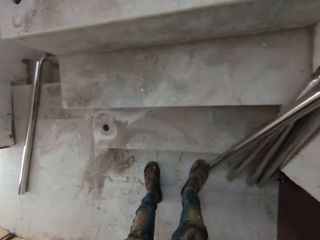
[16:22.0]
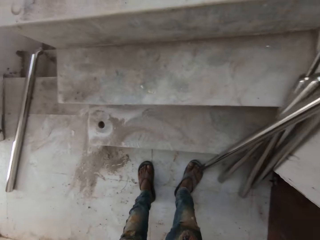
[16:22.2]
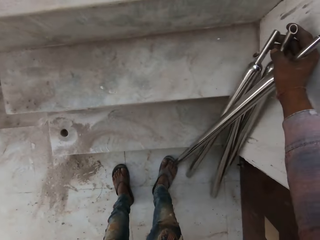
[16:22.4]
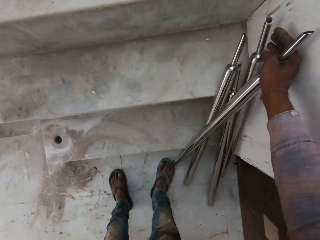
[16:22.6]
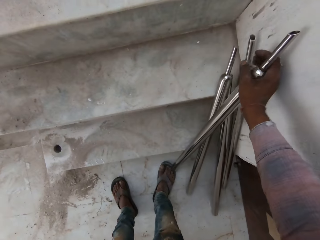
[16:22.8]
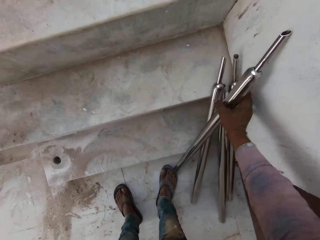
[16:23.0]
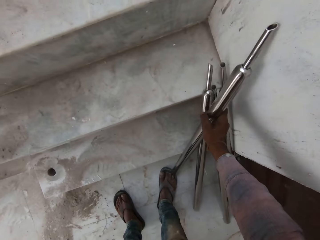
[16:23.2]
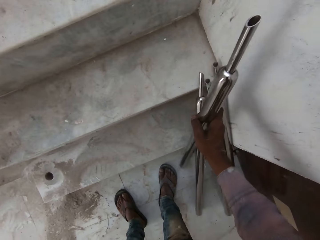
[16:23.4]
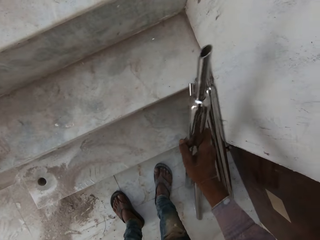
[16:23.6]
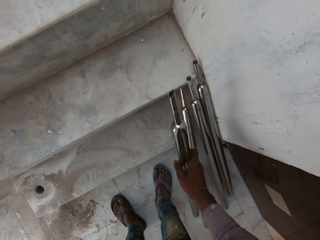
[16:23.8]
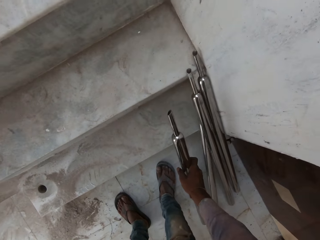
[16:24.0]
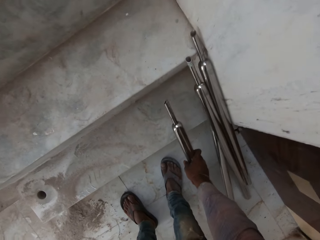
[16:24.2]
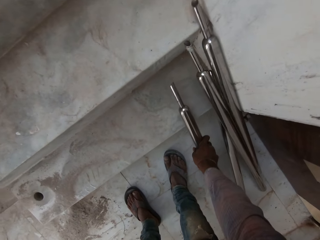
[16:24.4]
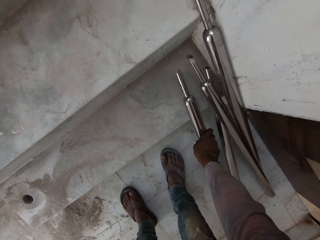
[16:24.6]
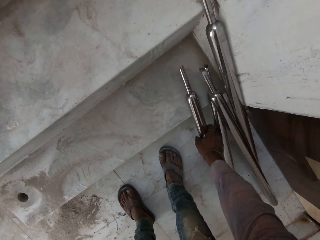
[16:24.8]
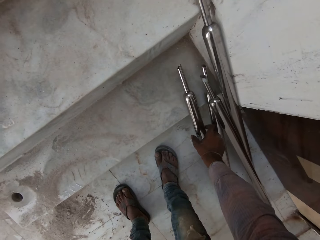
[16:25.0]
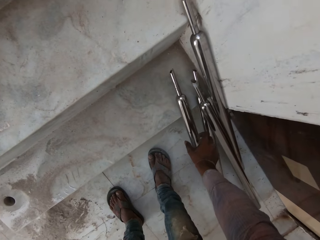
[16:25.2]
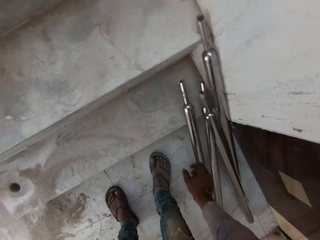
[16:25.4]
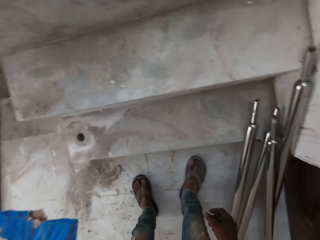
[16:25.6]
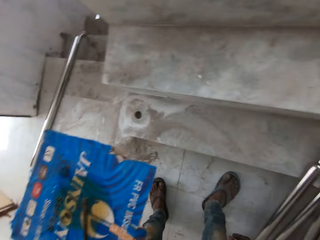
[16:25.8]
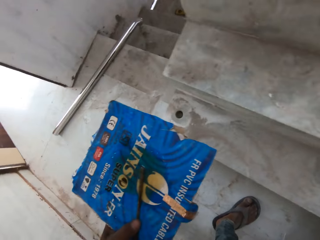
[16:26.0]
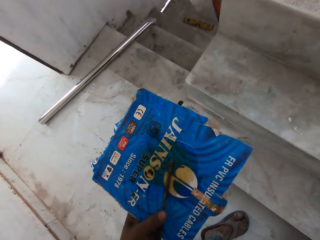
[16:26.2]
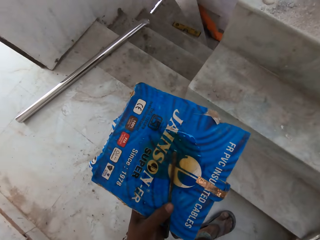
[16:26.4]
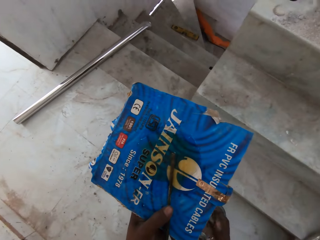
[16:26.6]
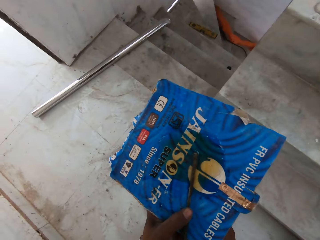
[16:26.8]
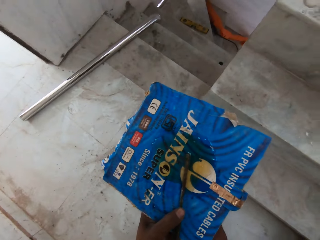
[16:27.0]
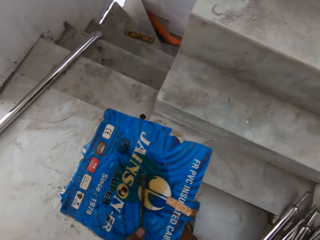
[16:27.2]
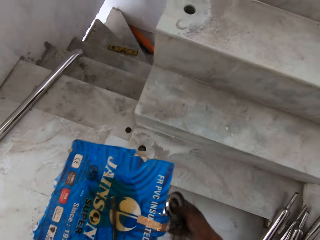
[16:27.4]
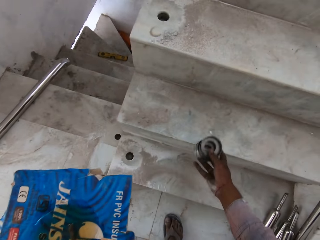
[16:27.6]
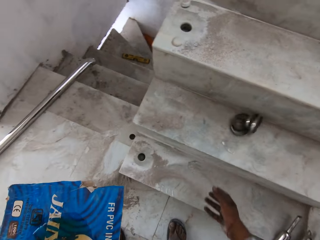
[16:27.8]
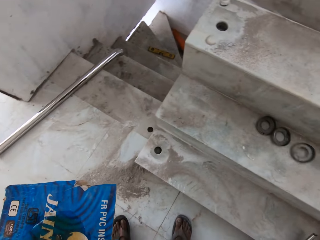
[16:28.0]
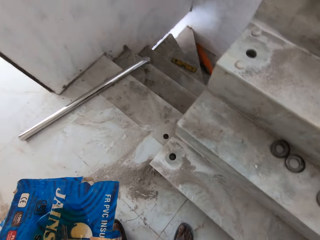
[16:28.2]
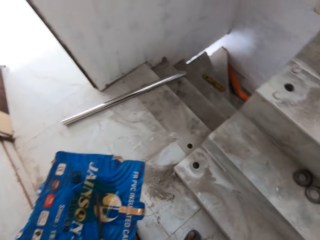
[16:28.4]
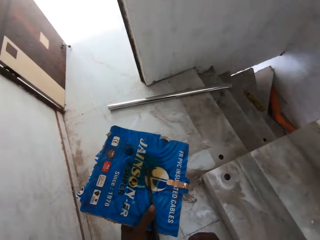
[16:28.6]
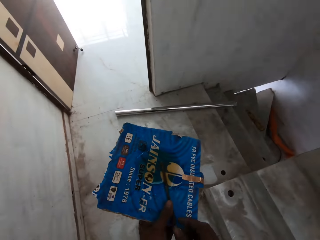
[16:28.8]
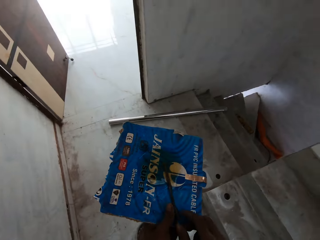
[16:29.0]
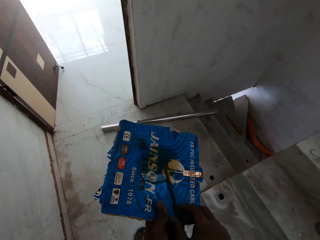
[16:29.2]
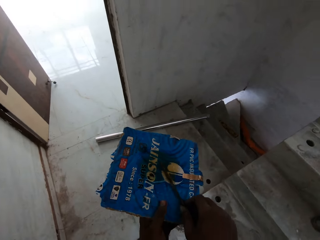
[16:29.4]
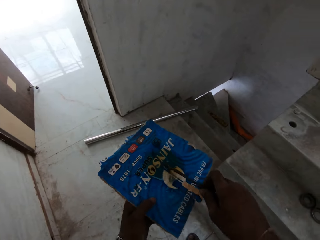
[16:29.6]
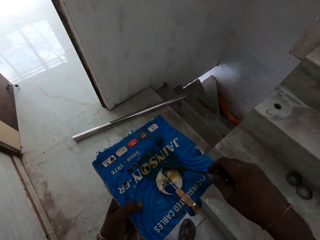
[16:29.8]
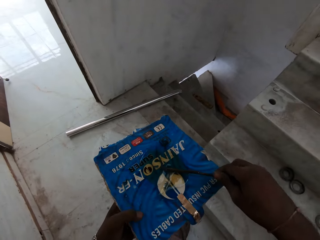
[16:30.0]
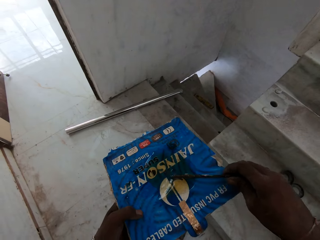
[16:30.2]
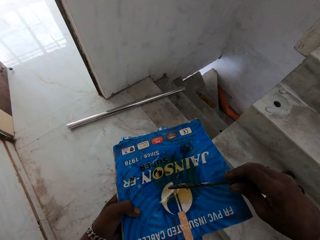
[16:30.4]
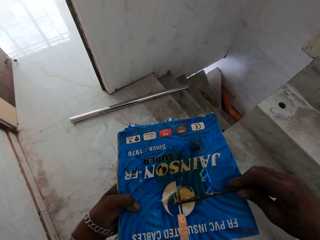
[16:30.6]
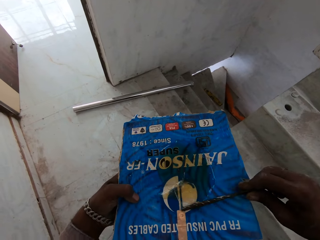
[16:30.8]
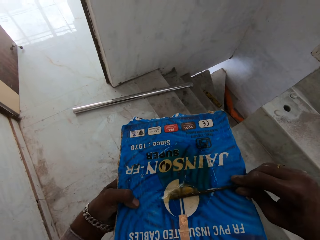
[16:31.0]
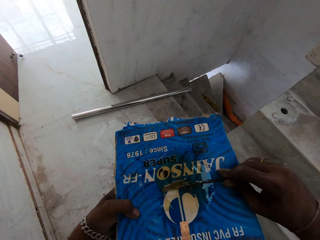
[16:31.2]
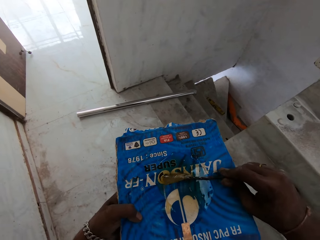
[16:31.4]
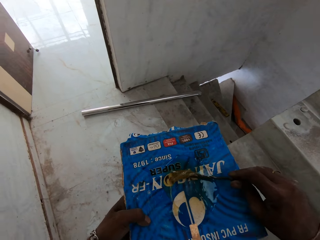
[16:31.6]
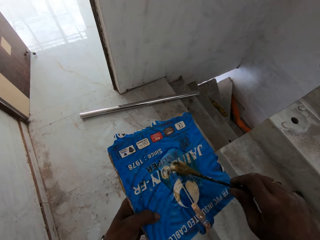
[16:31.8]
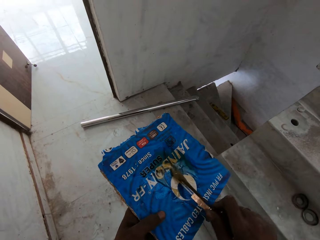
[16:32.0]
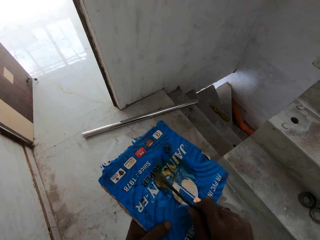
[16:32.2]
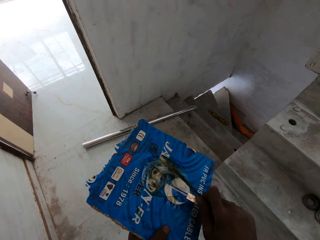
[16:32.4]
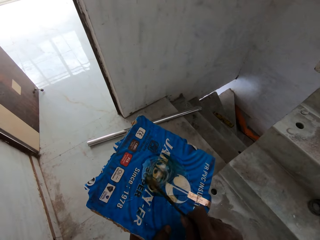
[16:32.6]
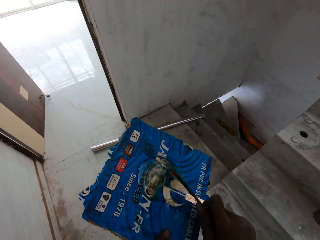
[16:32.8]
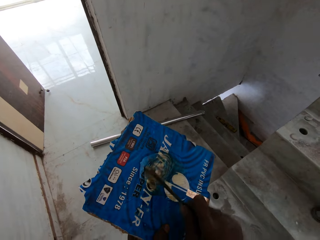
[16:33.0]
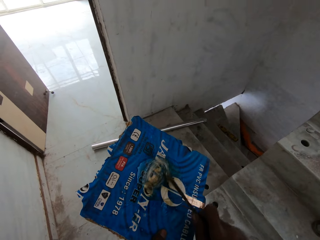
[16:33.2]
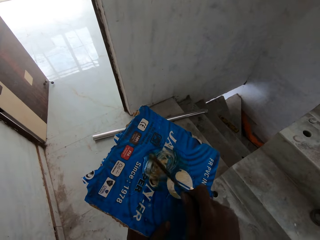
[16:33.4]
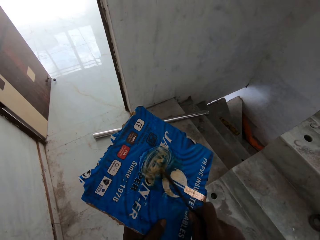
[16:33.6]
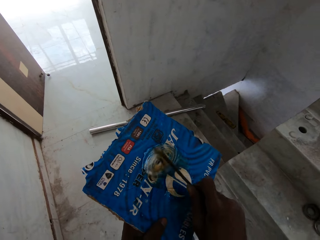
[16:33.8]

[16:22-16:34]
The camera wearer passes the metal ring from his left hand to his right hand. He throws the metal ring on the staircase with his right hand. He puts the rods down. He mixes the gum on the piece of paper in his left hand with the stick with his hand.

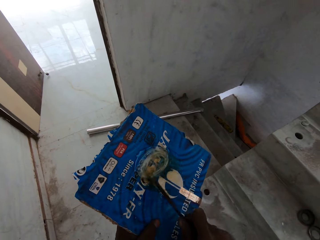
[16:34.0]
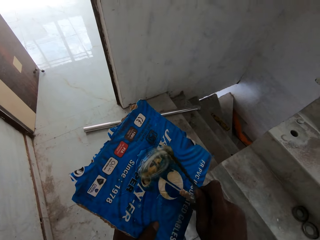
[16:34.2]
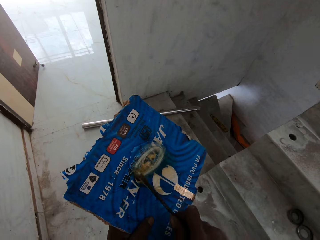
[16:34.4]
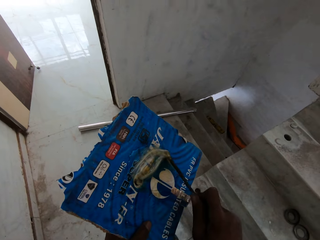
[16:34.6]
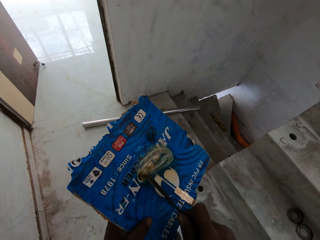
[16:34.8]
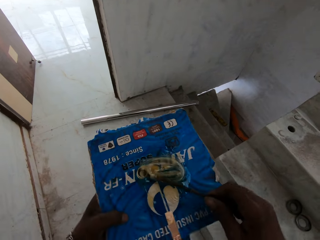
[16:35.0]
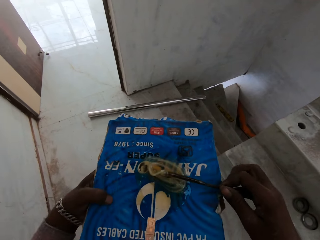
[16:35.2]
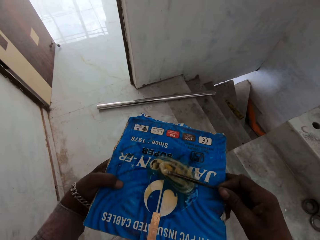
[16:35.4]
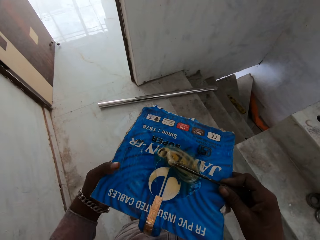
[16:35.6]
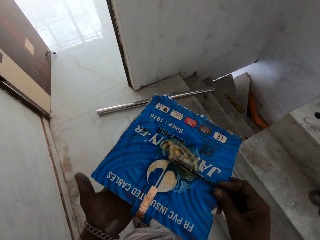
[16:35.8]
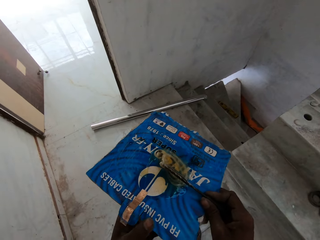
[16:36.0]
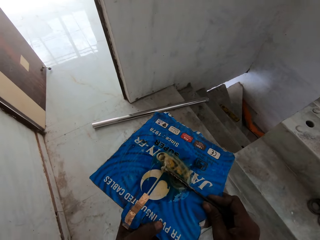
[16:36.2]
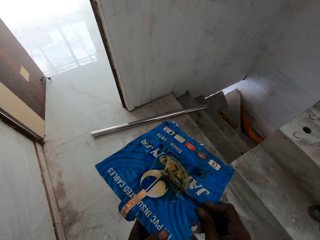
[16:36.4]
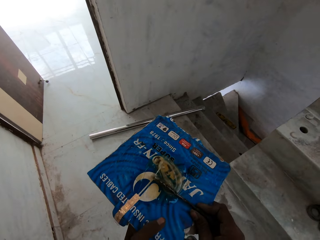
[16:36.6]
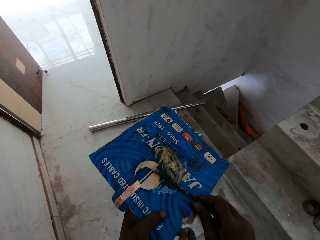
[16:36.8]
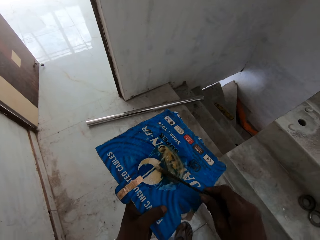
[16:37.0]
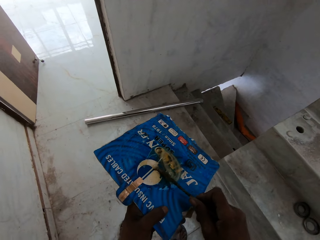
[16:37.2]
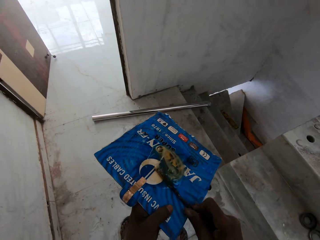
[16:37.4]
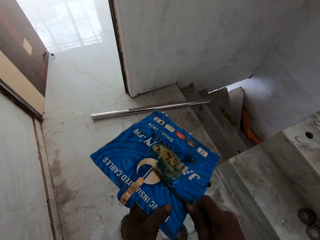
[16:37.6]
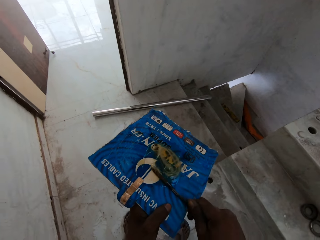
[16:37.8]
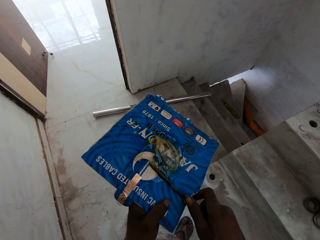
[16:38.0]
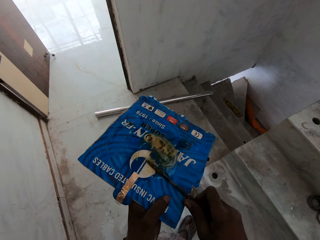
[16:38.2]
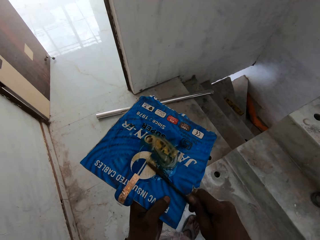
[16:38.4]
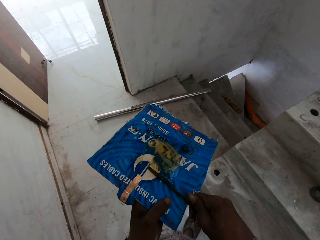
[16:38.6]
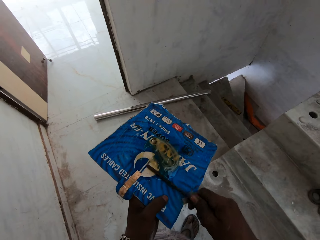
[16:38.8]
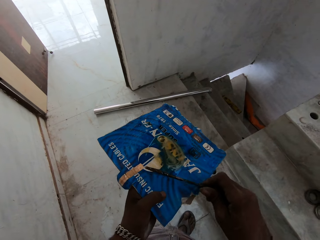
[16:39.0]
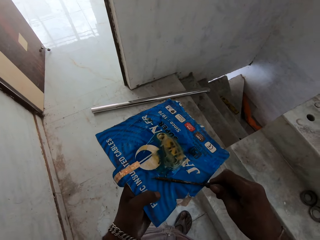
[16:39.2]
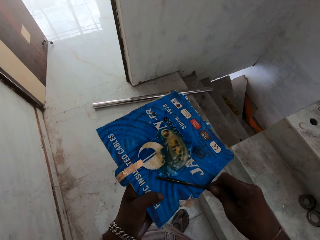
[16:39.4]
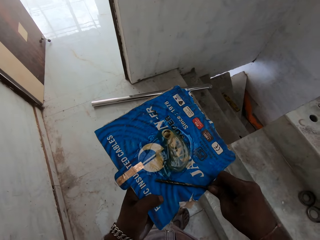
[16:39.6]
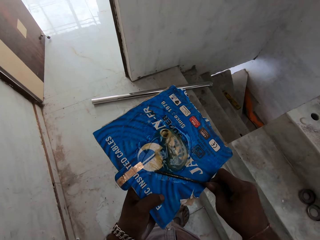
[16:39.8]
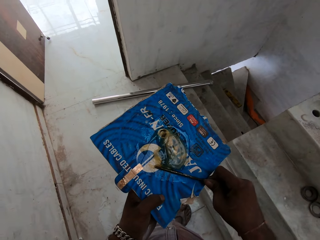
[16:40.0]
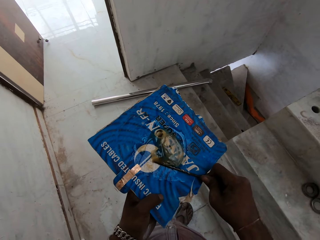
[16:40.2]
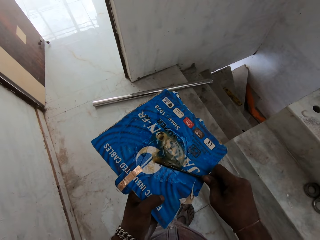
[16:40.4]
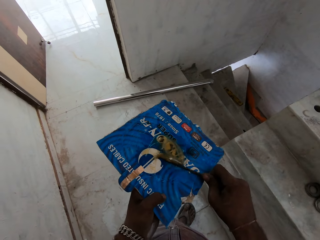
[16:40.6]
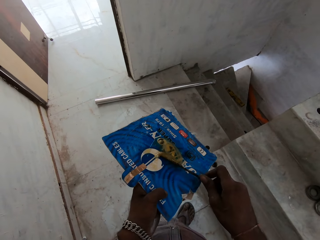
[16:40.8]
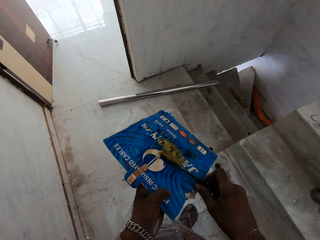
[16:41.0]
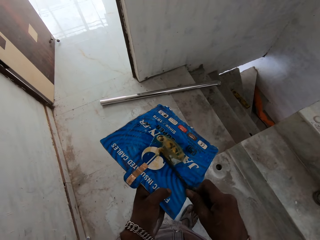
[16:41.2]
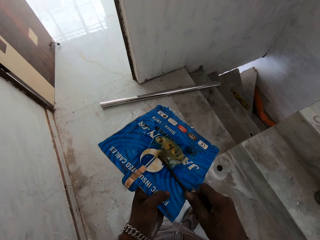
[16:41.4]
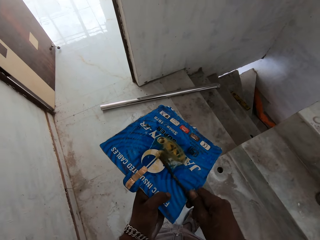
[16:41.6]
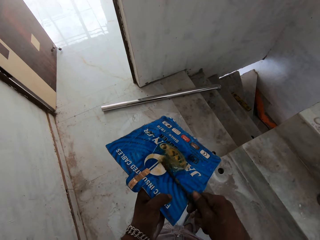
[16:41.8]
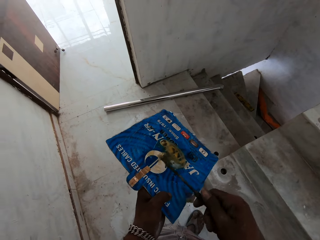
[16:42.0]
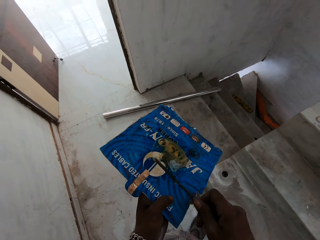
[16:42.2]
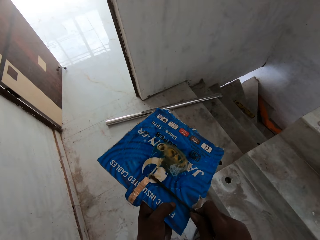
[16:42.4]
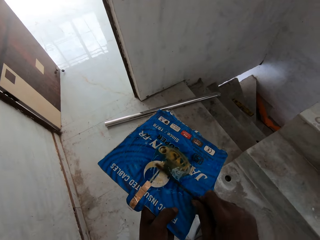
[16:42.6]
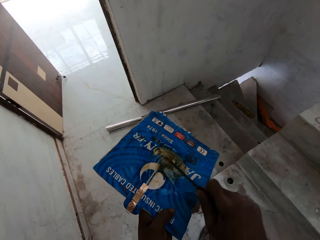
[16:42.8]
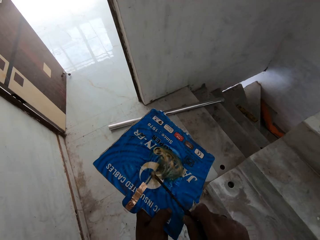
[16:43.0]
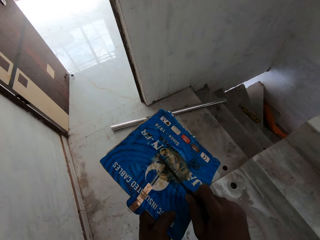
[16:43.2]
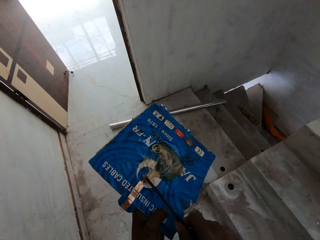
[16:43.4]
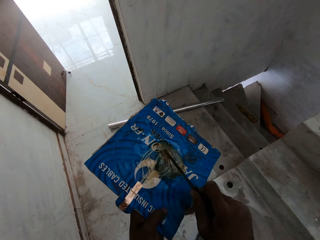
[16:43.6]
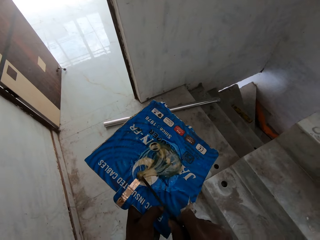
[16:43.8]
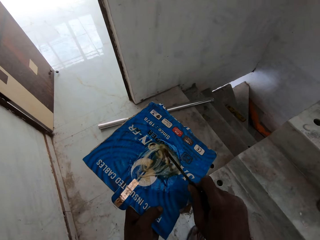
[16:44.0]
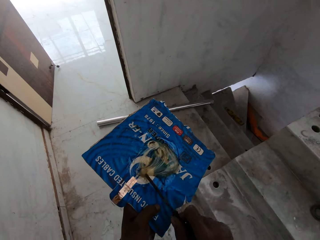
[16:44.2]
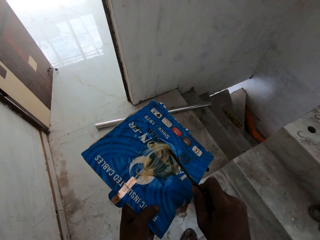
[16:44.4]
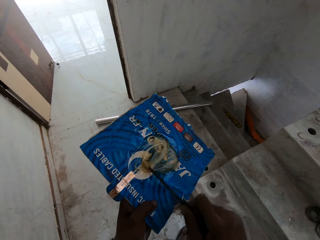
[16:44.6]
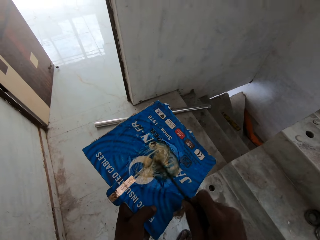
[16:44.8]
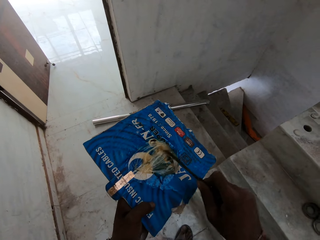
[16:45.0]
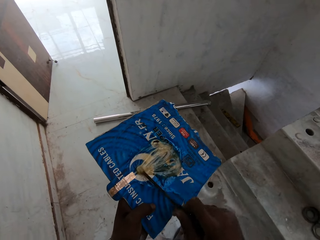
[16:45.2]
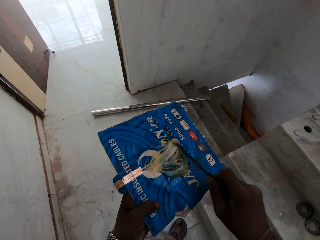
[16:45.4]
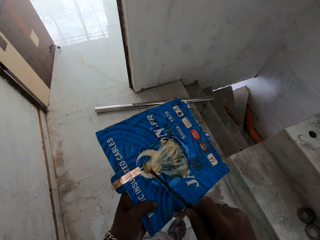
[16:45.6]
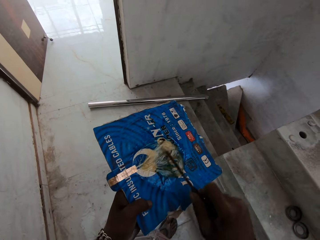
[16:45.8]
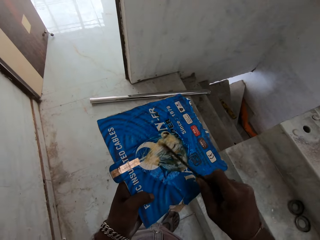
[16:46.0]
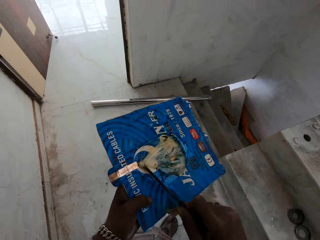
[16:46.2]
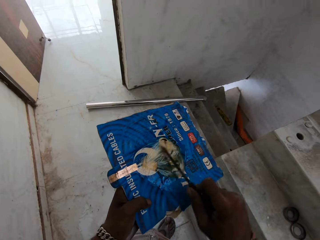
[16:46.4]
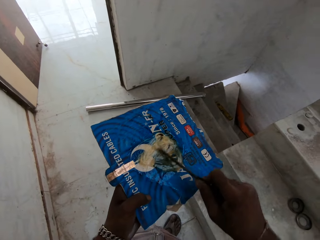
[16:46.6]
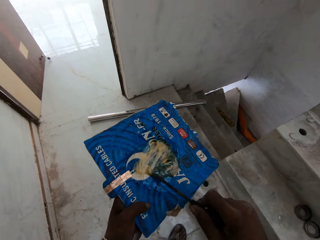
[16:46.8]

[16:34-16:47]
The camera wearer turns the piece of paper or carton with both hands. He mixes the gum or glue on the piece of paper in his left hand with the stick with his hand. He pushes the glue at the center of the carton. He mixes the glue.
